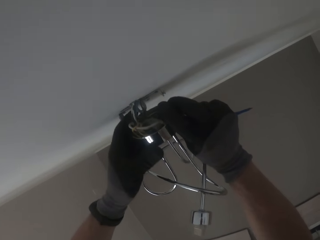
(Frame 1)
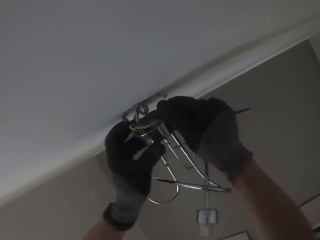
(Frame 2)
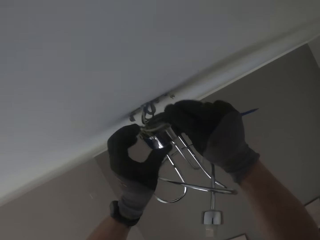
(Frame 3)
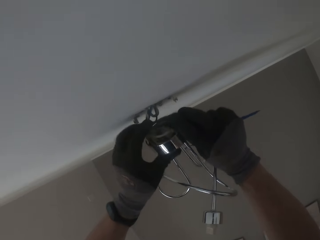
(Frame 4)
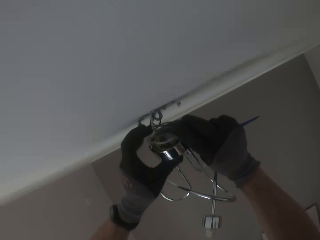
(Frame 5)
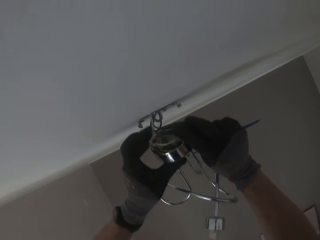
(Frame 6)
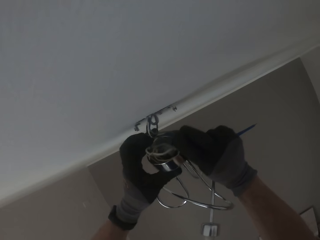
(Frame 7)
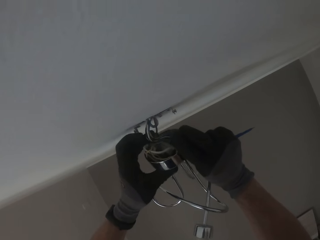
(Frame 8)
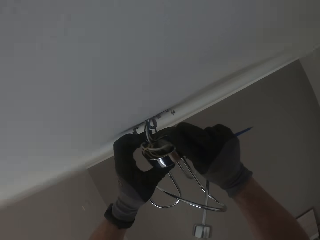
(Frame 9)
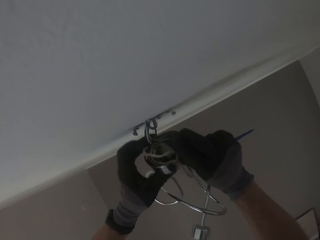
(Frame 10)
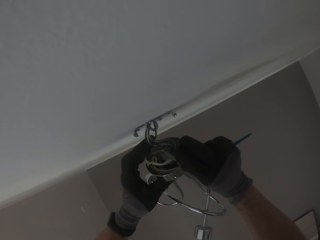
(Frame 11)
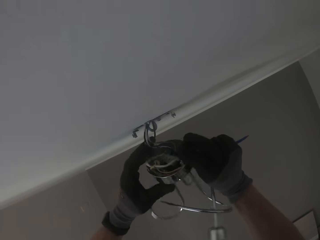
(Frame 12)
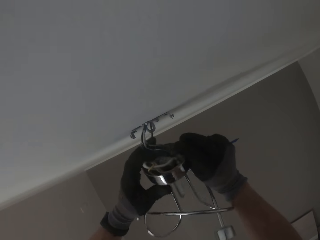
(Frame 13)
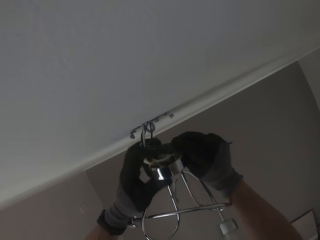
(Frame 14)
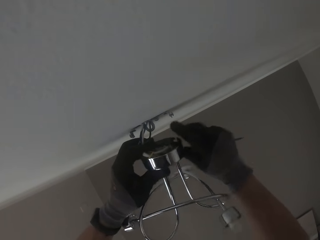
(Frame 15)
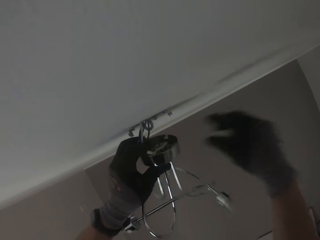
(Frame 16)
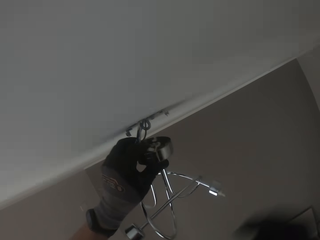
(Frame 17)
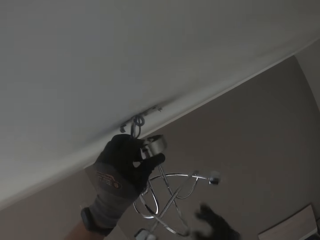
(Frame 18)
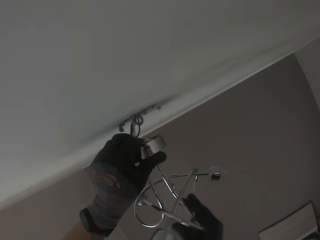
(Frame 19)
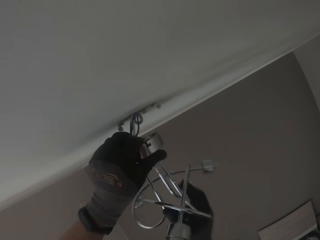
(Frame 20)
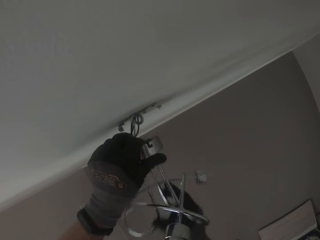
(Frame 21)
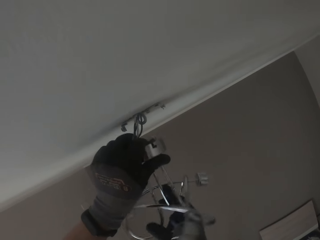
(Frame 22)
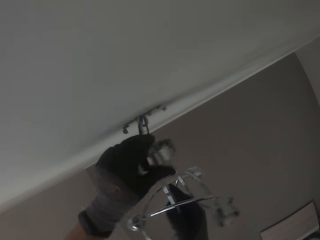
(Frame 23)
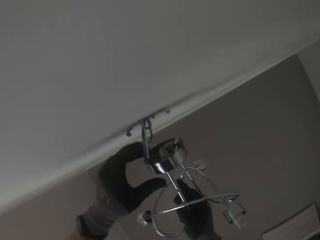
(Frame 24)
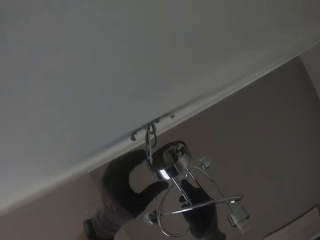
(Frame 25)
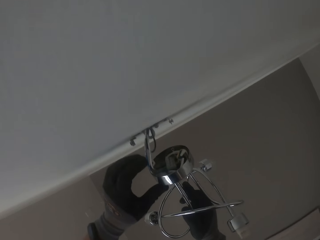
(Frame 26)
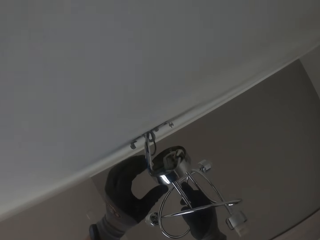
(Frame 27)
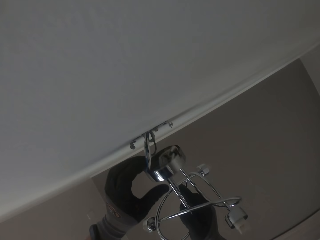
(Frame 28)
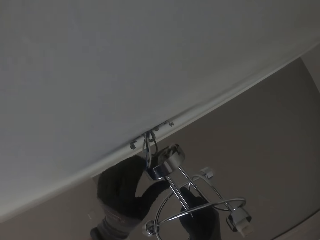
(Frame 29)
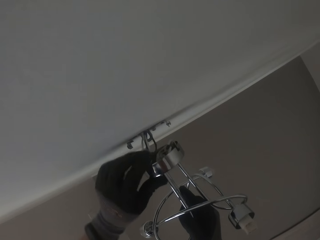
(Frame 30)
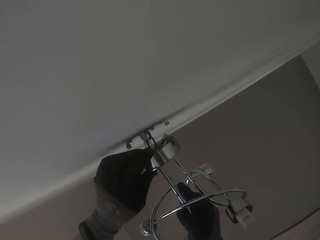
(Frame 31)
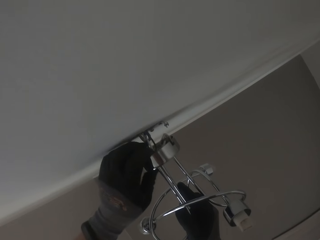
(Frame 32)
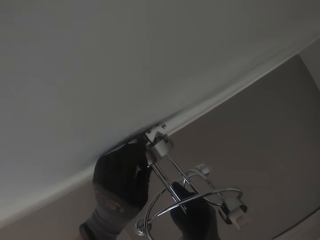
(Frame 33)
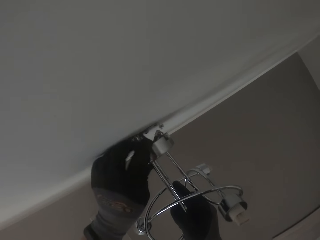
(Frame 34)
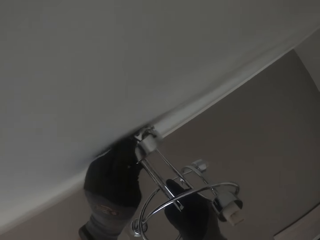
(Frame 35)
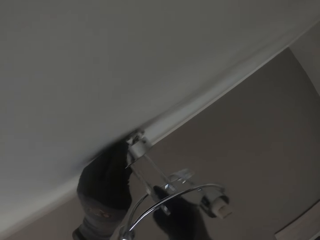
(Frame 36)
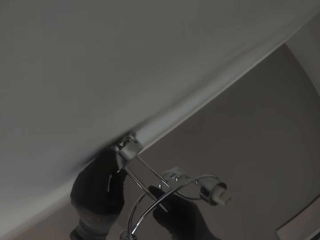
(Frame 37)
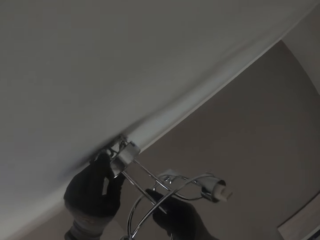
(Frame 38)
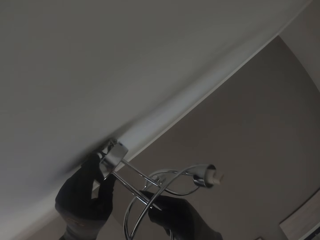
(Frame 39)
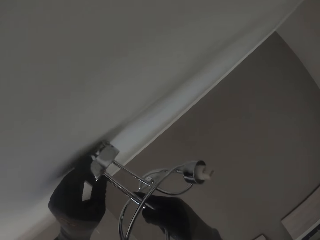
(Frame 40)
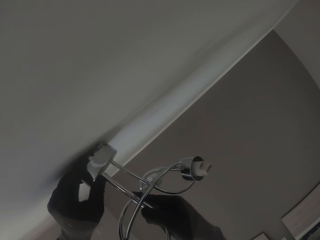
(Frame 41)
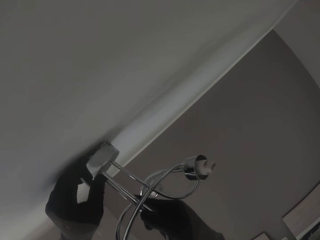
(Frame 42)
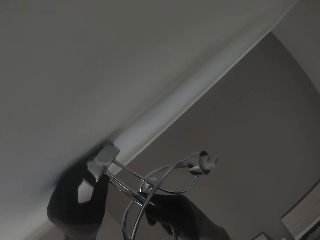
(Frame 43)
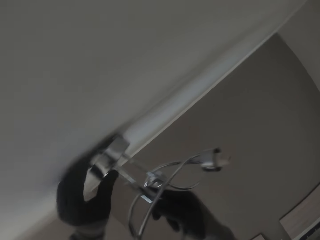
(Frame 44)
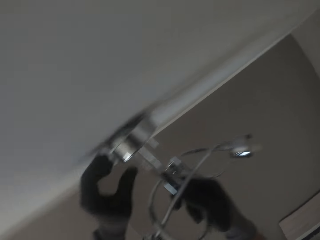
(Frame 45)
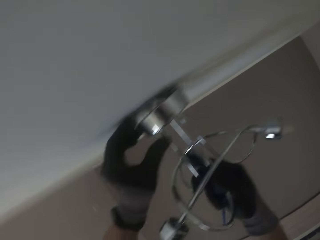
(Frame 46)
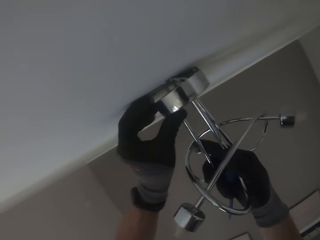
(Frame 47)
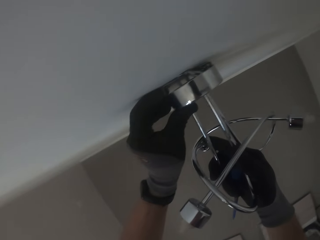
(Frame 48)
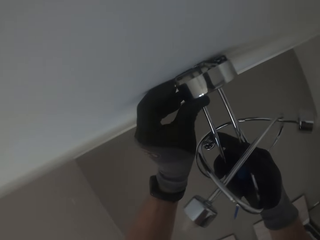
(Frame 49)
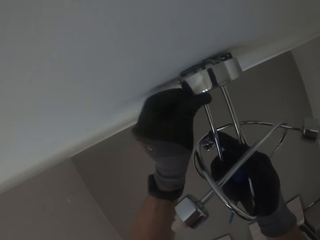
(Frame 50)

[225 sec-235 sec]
The camera wearer fits the lampholder on the ceiling with both gloved hands. He presses a wire. He pushes a sconce on the ceiling.

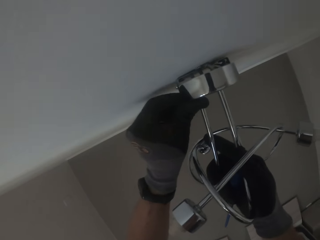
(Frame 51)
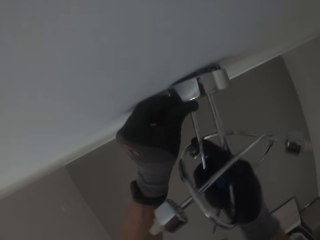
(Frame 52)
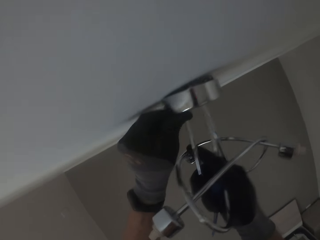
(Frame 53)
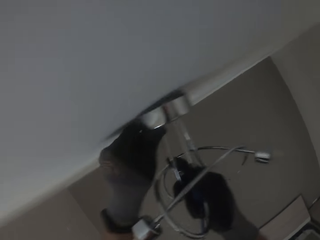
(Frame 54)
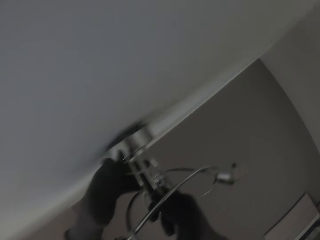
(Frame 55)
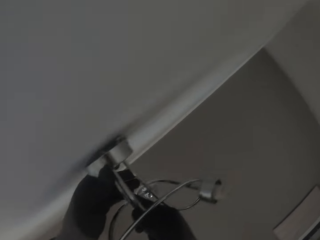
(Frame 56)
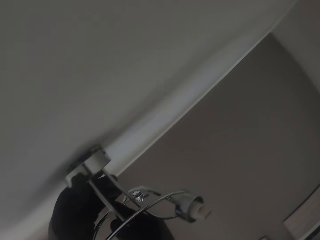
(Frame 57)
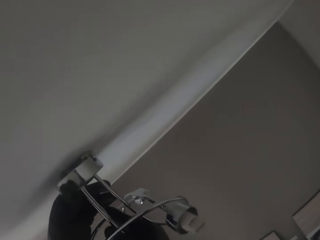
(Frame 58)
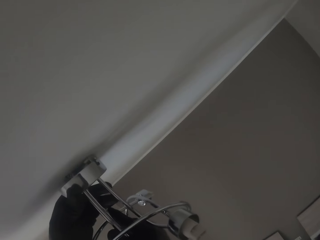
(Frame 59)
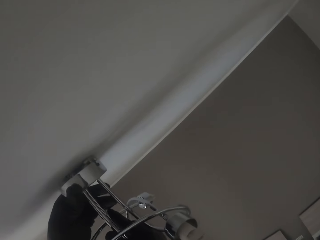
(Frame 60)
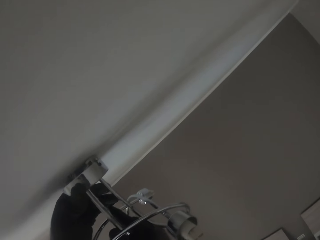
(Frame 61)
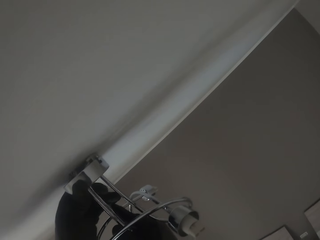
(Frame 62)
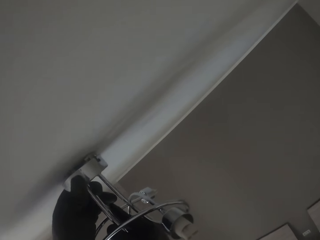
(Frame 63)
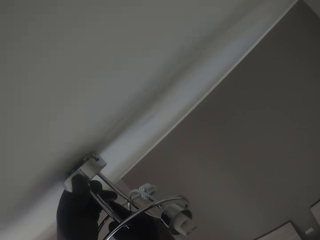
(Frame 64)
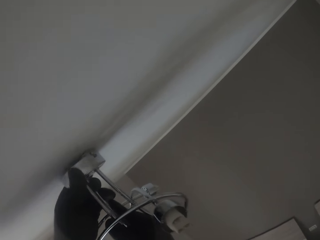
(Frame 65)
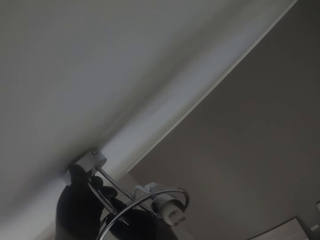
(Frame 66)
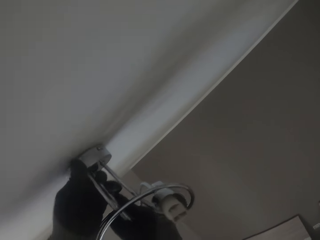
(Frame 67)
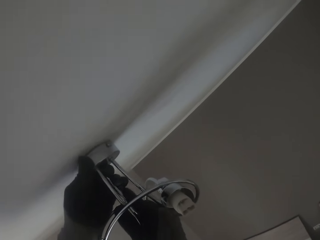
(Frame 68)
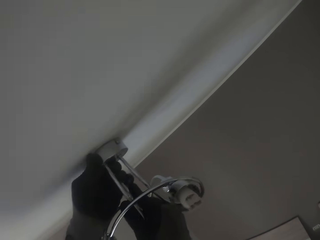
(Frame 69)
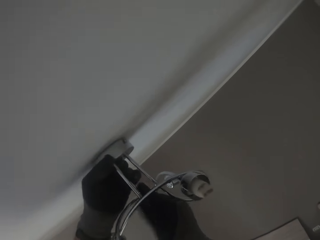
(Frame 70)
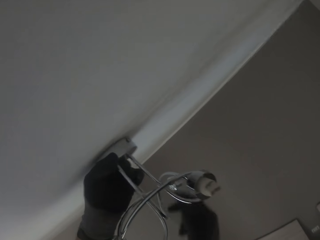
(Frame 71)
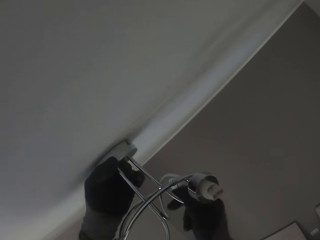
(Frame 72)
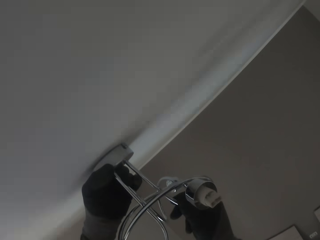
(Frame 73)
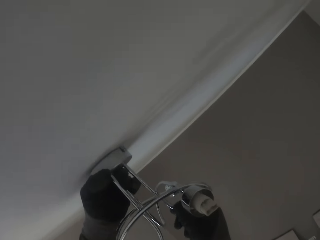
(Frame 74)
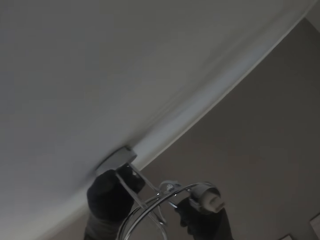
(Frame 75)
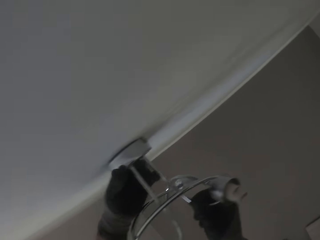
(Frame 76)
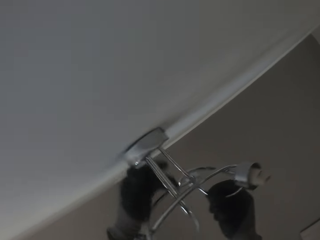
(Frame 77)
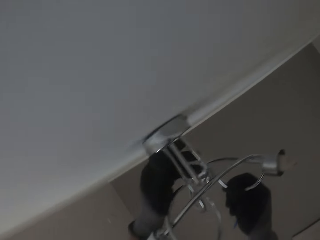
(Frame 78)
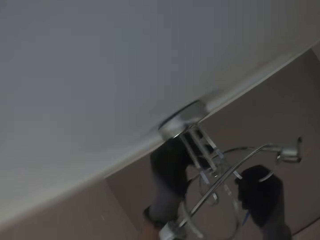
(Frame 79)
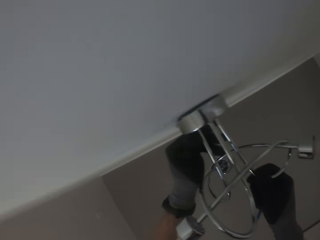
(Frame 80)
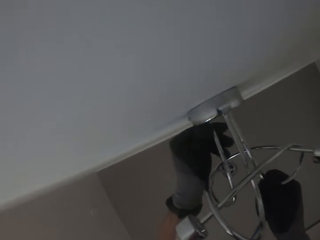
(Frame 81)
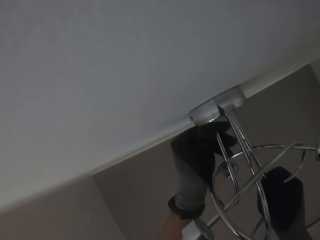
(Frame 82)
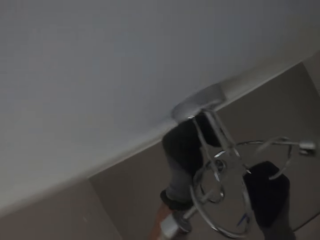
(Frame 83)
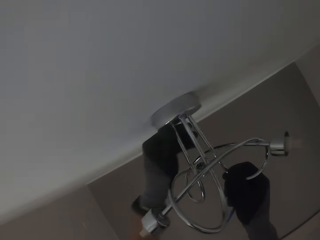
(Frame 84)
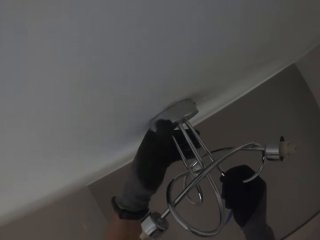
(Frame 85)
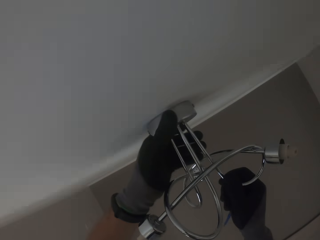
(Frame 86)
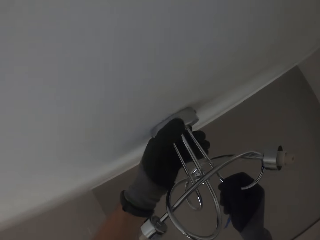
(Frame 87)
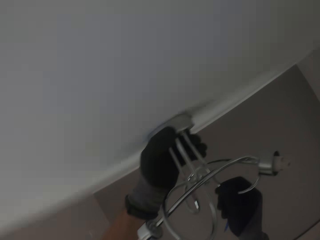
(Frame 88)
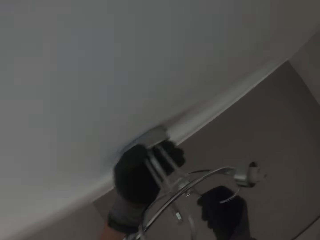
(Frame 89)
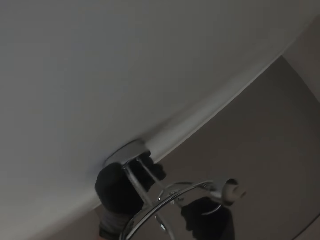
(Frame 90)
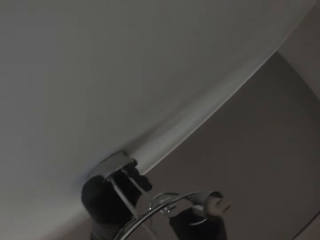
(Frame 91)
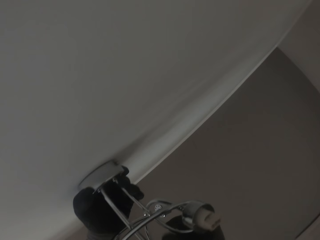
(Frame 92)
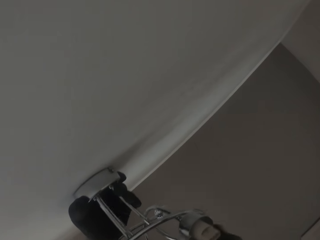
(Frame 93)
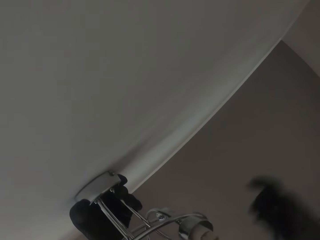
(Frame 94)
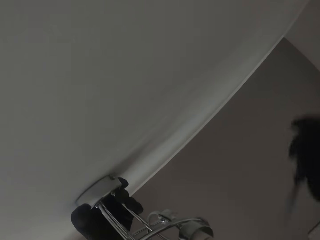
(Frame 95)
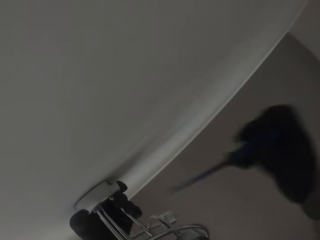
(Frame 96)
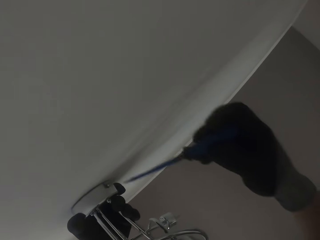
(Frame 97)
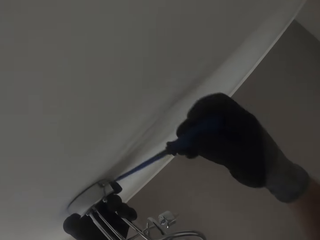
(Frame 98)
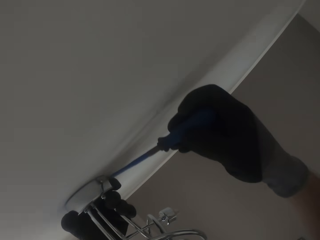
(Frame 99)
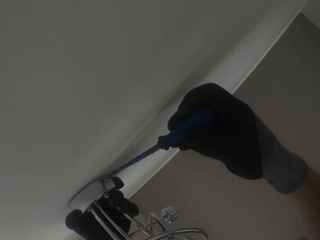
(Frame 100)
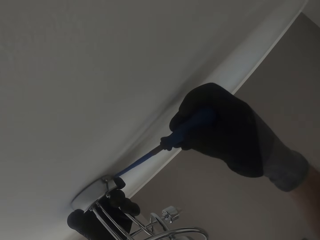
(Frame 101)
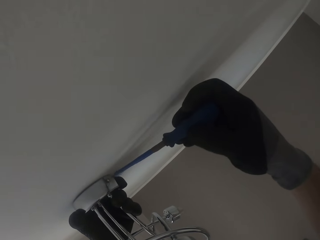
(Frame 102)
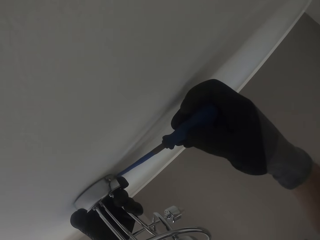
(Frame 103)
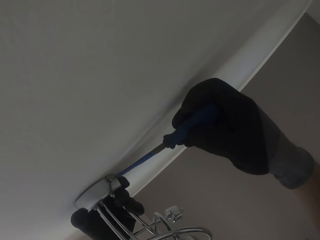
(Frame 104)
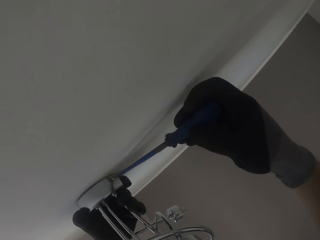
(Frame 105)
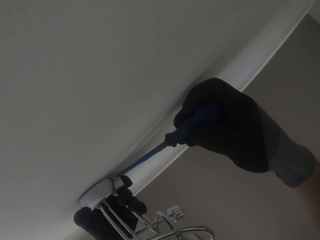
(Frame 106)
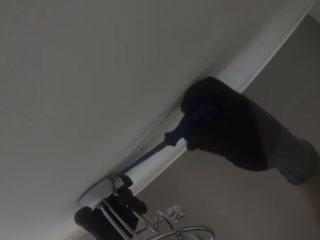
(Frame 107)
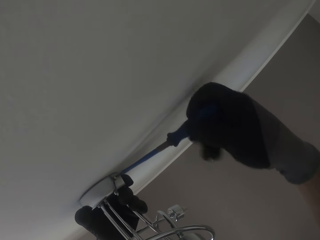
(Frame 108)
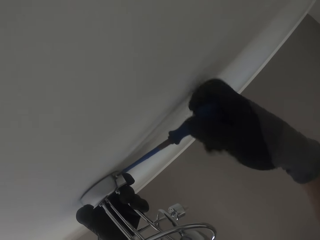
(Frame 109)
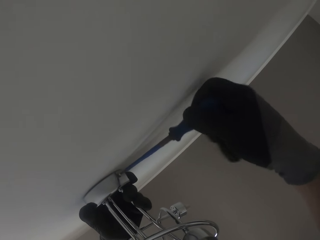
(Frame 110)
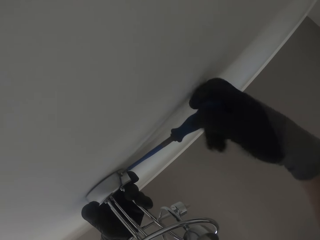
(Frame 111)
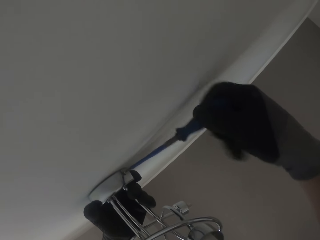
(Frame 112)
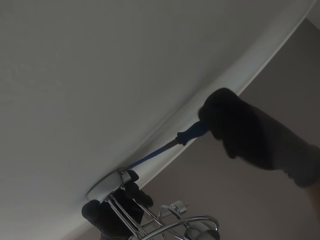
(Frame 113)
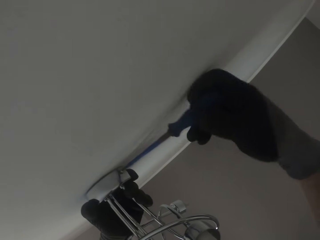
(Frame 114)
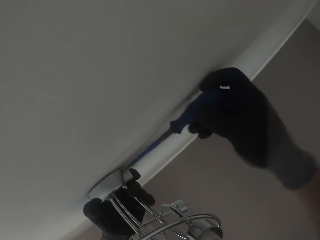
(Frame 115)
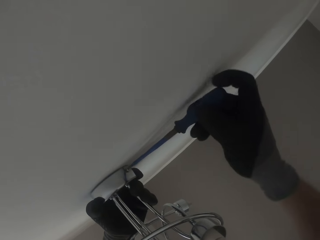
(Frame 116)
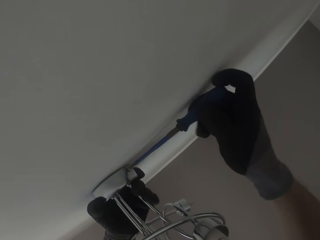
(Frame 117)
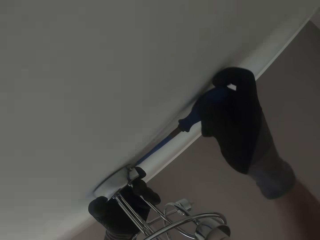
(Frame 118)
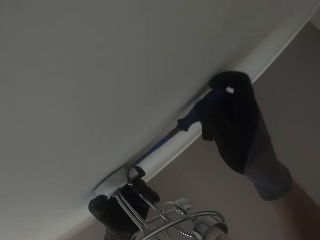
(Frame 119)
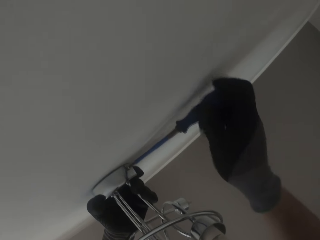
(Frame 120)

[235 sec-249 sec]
The camera wearer pushes a sconce on the ceiling repeatedly. He supports the lampholder on the ceiling with his gloved left hand. He screws the lampholder to the ceiling with the screwdriver in his gloved right hand.
